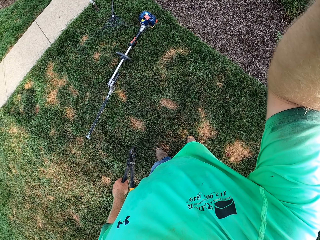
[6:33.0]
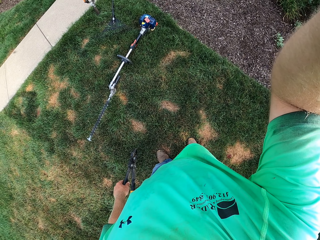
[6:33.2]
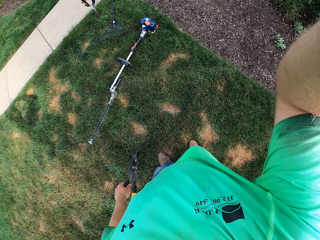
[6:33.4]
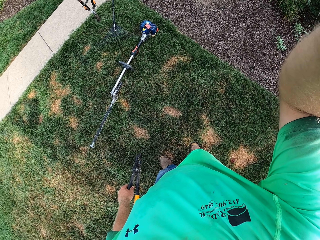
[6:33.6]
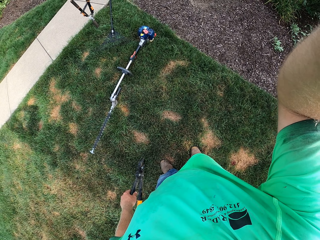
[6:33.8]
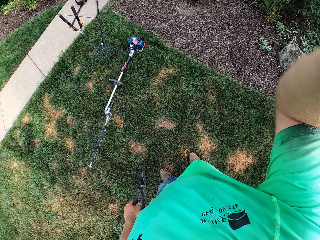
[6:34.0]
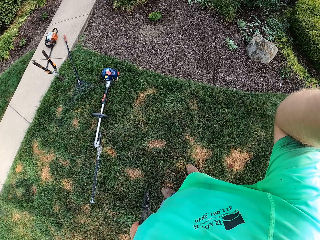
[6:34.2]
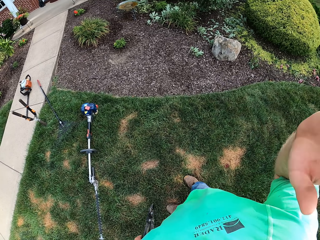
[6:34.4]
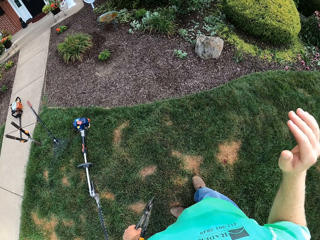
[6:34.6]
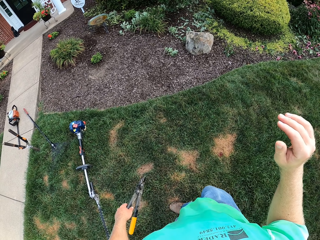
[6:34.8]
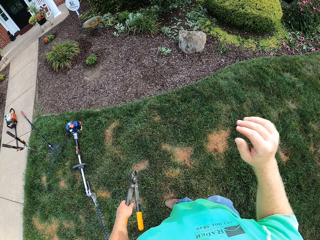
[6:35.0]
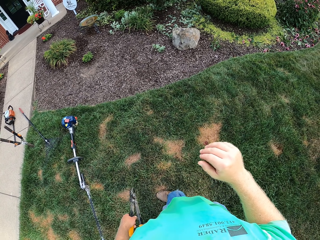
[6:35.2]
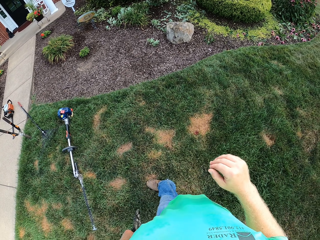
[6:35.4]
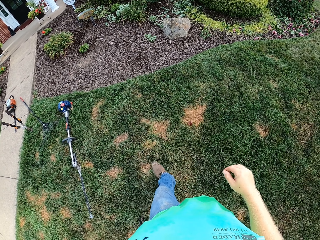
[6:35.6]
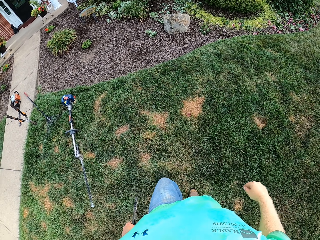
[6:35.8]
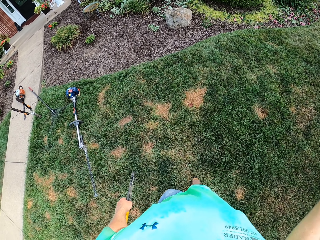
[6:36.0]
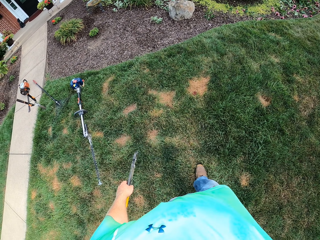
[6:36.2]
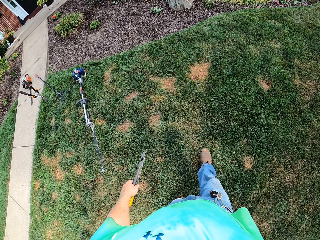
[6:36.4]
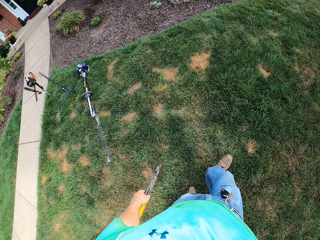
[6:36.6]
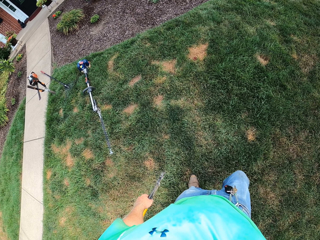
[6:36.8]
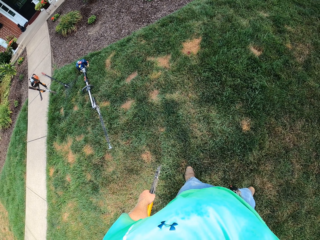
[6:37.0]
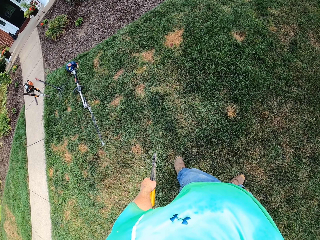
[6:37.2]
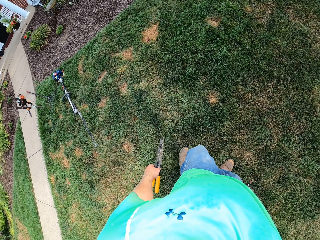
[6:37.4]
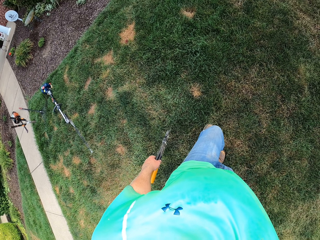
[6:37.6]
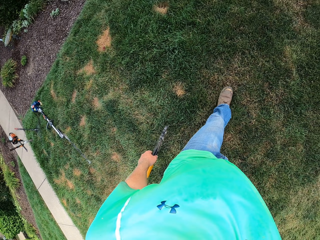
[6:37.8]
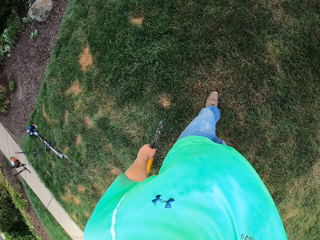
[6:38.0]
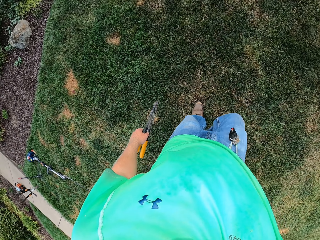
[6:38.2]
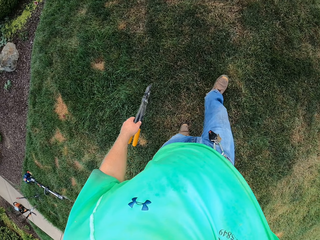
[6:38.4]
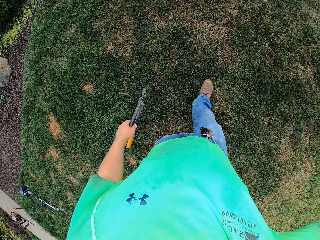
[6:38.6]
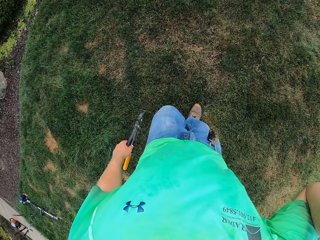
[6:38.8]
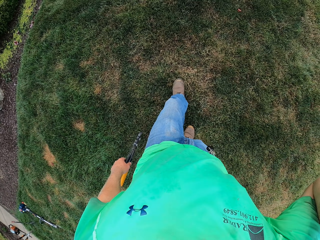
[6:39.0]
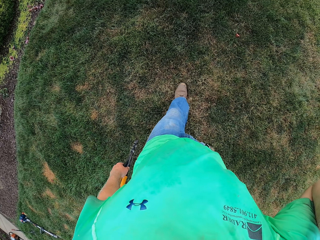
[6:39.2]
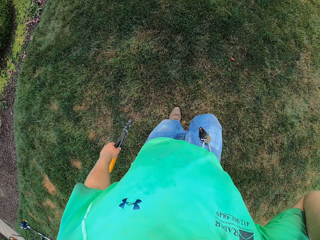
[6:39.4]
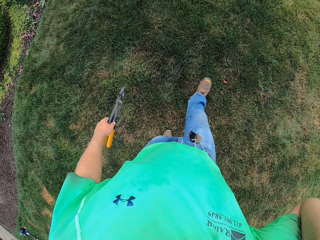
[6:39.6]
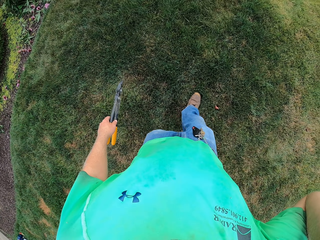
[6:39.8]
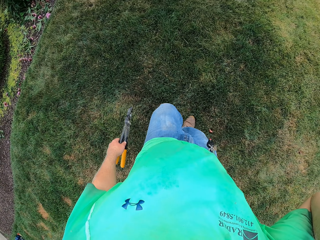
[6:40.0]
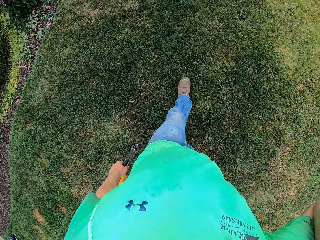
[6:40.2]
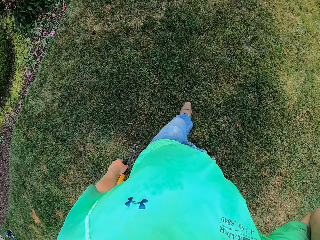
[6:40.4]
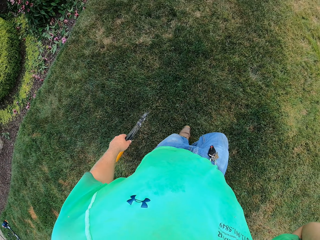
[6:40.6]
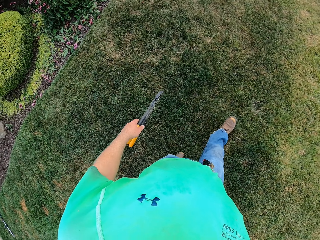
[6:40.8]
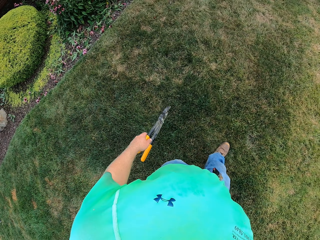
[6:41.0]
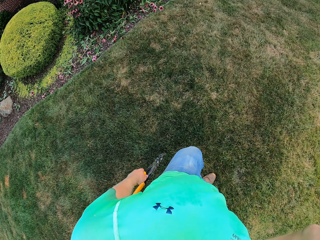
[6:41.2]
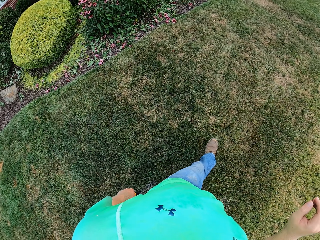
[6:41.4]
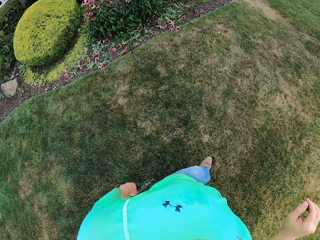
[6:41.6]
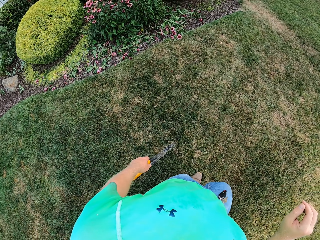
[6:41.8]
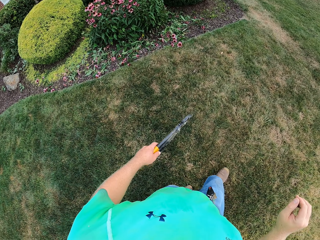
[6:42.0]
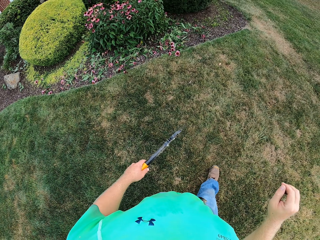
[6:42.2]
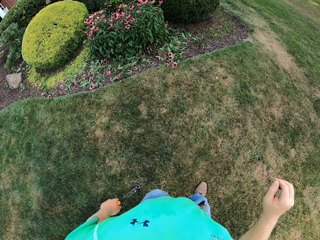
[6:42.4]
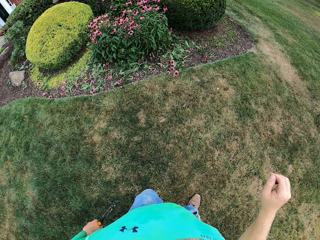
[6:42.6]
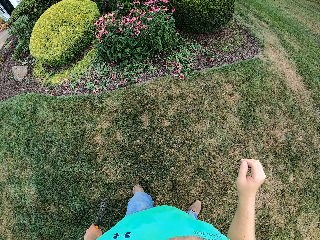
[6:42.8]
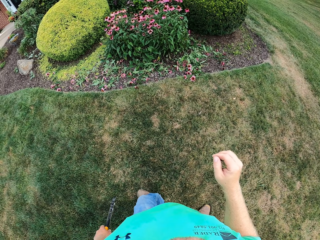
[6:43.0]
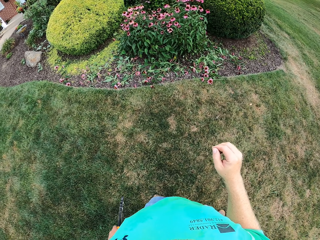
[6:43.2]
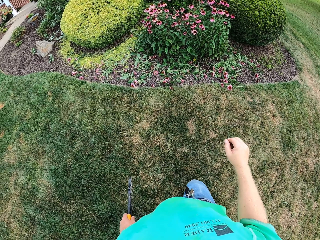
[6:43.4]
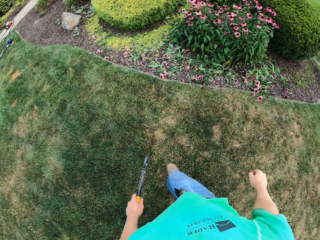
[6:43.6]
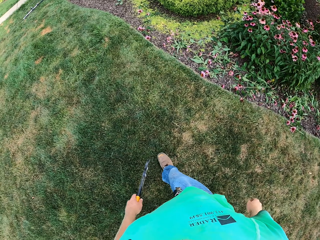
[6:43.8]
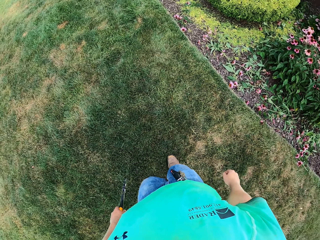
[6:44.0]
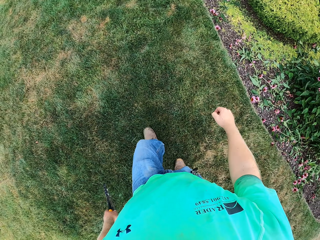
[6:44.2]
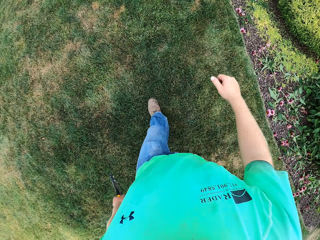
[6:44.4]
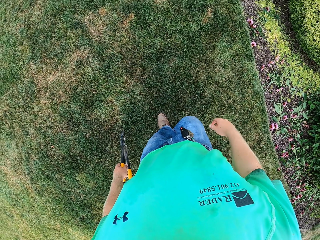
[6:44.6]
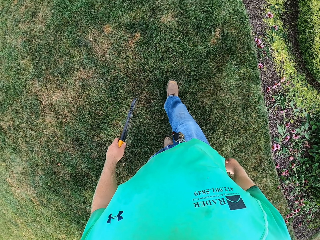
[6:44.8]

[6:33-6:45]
The camera wearer lowers the left hand. They walk on the lawn.

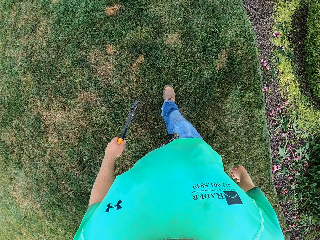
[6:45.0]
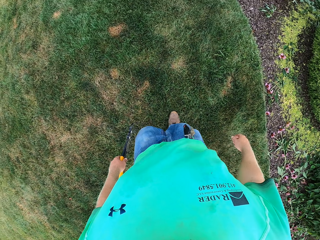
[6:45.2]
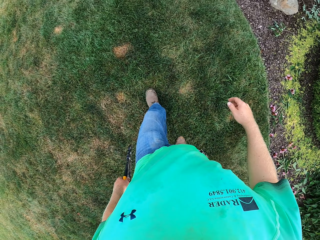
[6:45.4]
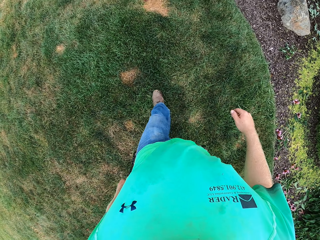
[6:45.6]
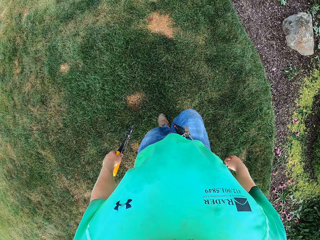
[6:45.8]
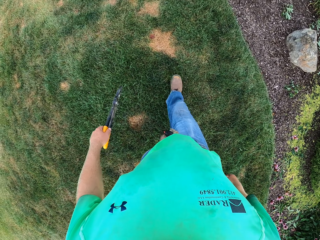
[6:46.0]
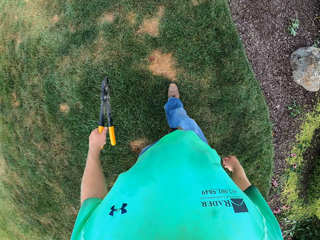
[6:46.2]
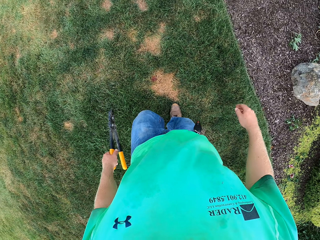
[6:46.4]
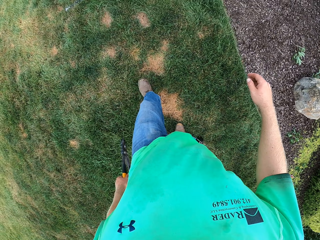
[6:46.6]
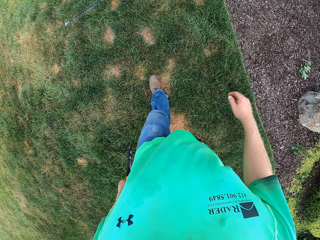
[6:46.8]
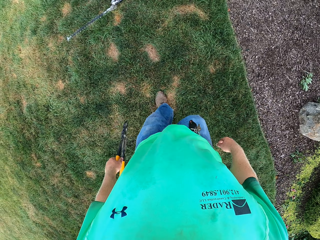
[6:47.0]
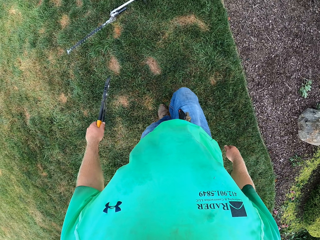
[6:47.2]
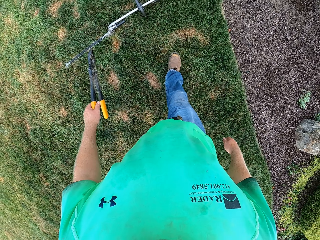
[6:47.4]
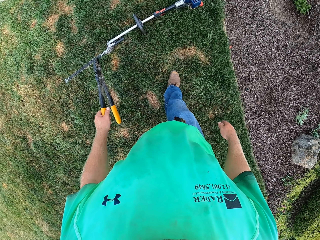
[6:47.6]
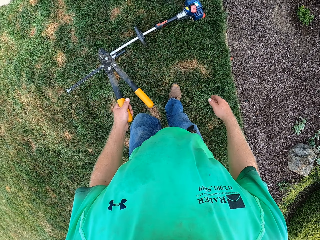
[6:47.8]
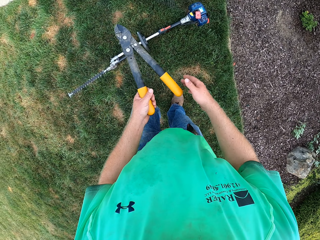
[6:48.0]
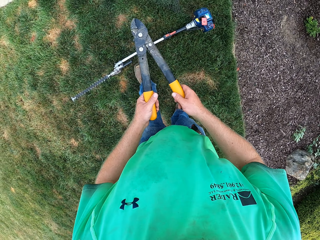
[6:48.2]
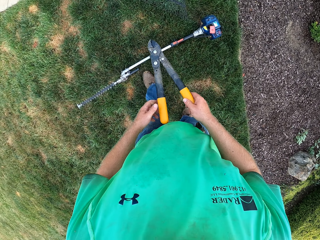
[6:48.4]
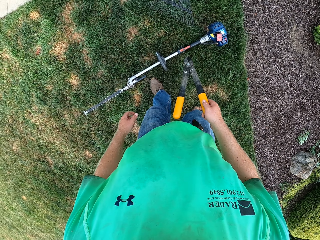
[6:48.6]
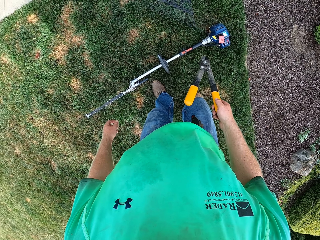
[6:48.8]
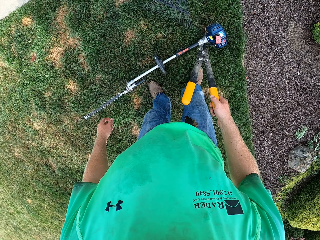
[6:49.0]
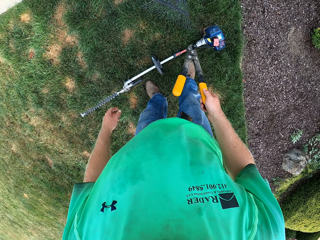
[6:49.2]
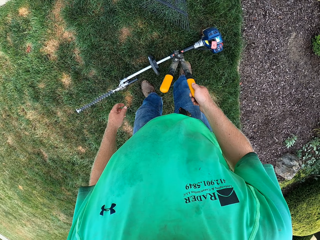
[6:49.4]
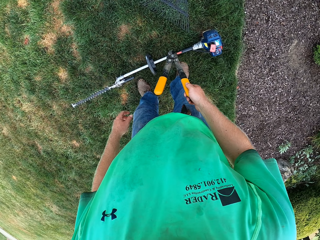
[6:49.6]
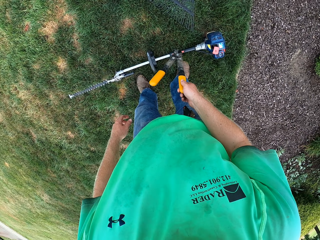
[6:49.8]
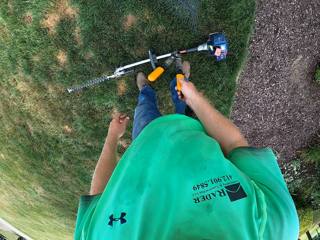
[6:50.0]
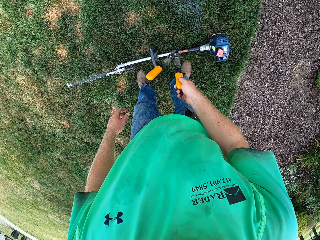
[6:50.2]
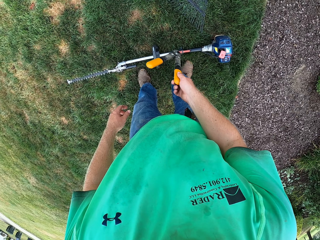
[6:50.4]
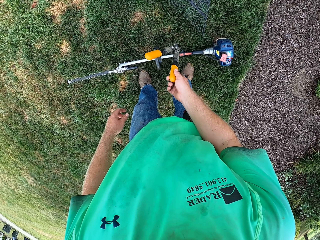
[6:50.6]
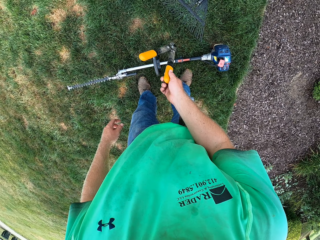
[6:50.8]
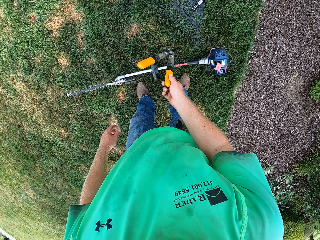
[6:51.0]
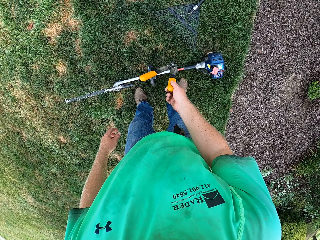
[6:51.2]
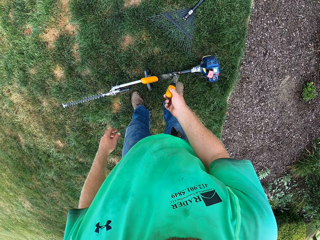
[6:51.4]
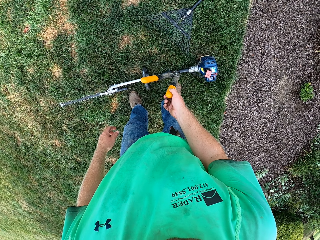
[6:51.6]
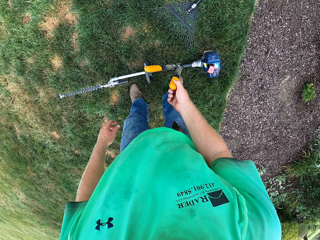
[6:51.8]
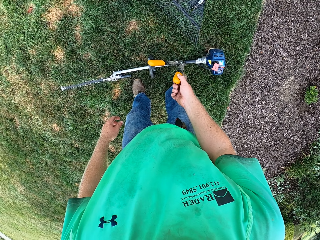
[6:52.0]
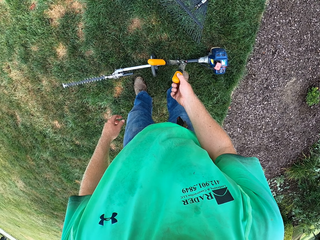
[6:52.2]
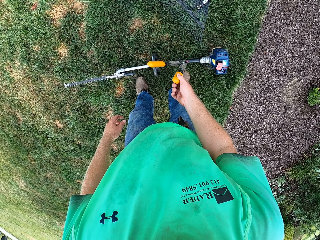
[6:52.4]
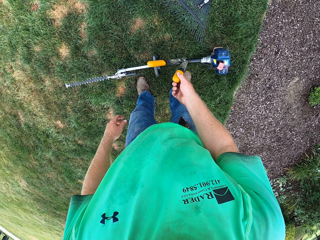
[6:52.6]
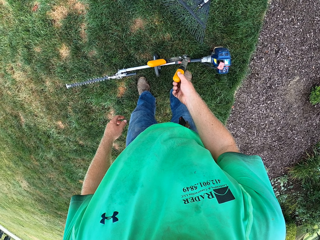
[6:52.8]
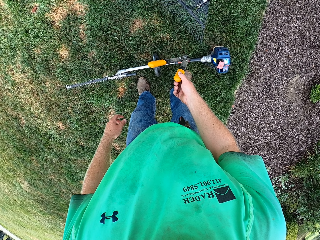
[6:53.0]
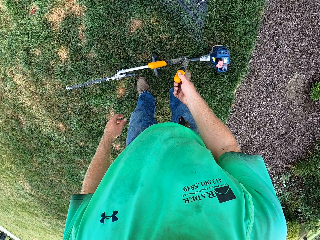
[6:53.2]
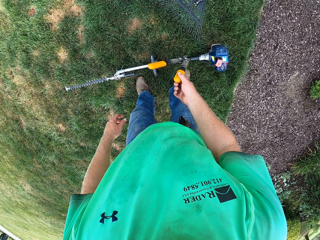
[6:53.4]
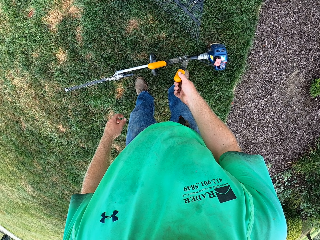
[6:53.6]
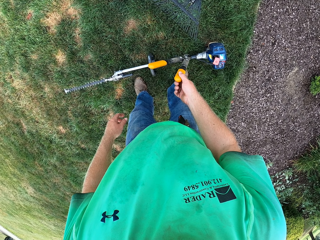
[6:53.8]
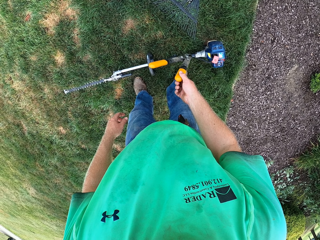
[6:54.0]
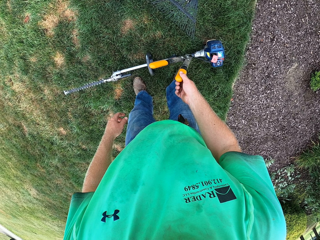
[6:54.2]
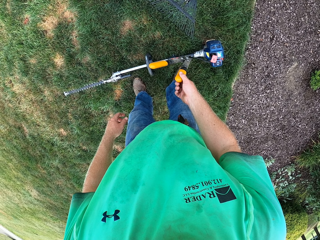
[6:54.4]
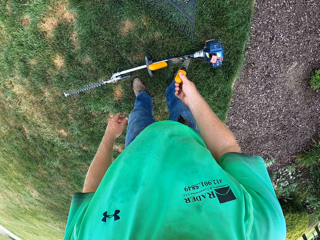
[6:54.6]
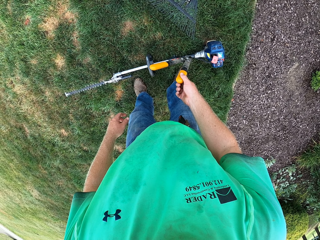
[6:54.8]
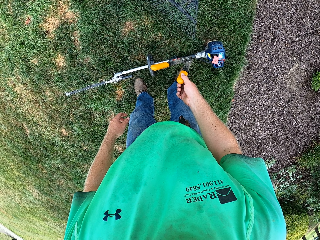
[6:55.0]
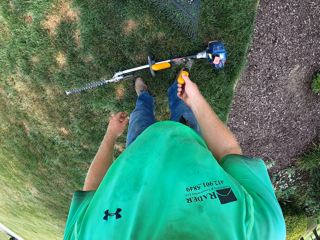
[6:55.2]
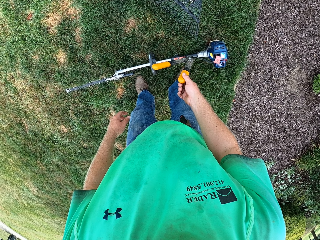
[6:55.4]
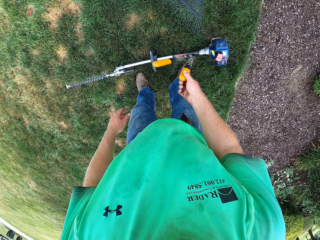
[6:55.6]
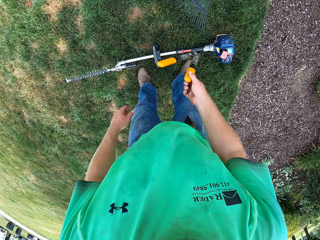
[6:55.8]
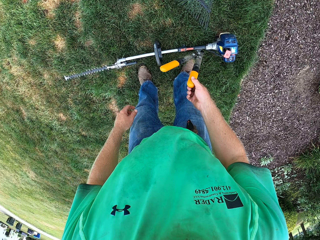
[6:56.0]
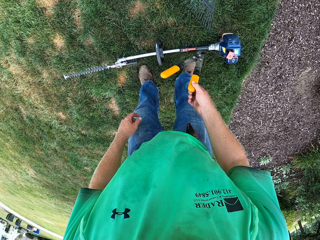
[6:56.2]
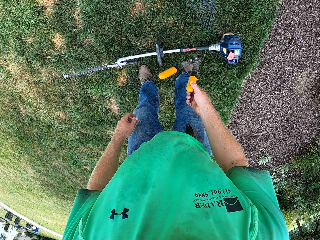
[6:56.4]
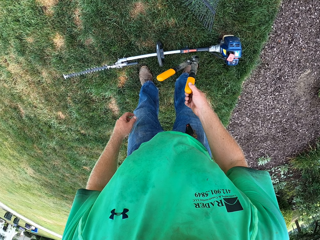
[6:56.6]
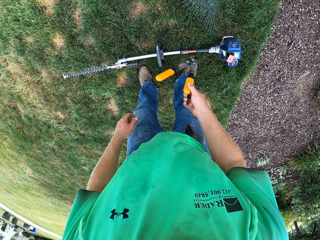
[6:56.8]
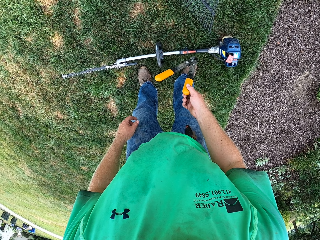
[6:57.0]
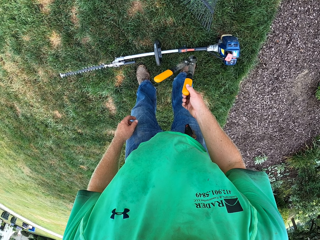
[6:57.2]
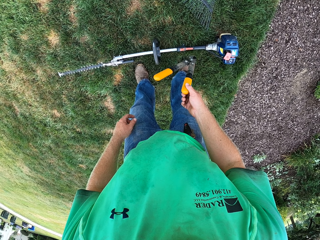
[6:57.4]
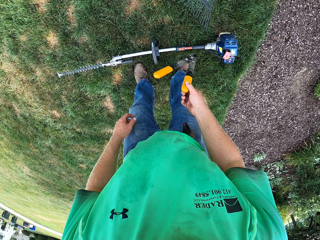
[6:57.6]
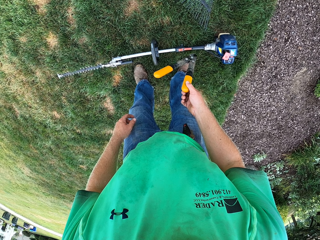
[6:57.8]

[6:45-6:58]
The camera wearer holds the pruning shears with both hands. He holds the shears with his right hand. He leans forward.
